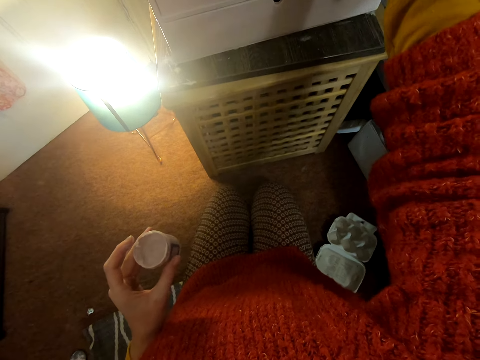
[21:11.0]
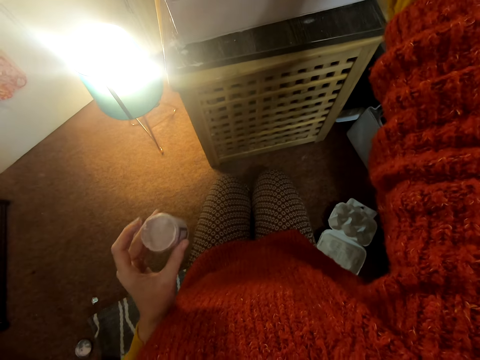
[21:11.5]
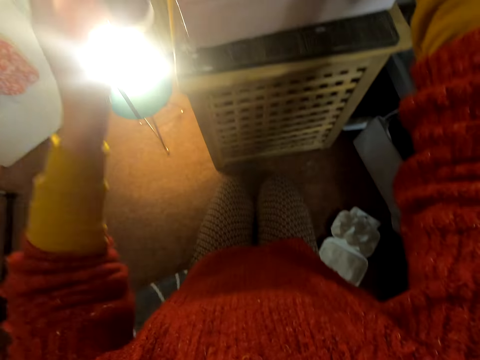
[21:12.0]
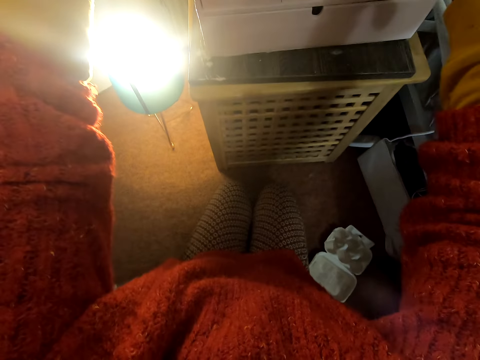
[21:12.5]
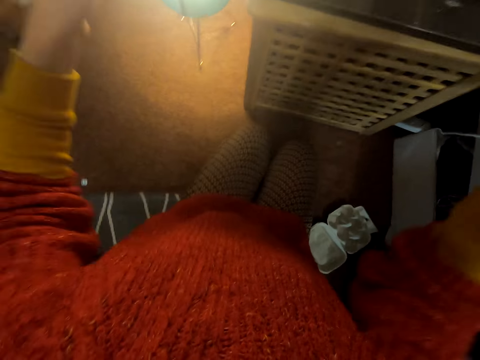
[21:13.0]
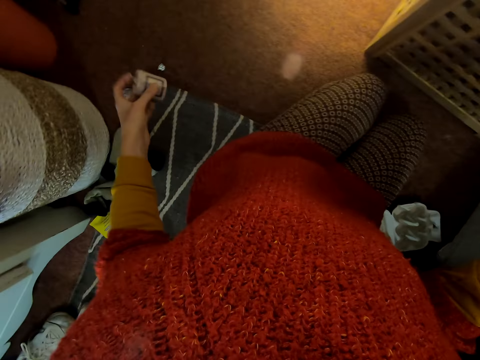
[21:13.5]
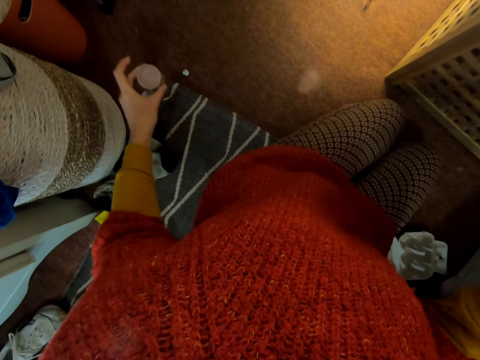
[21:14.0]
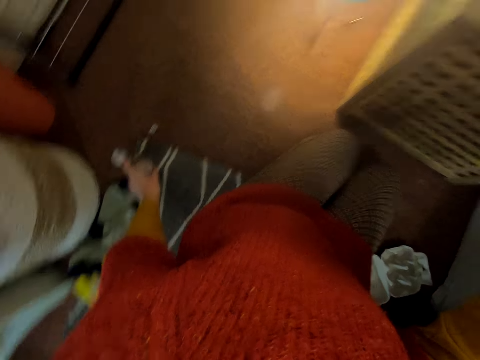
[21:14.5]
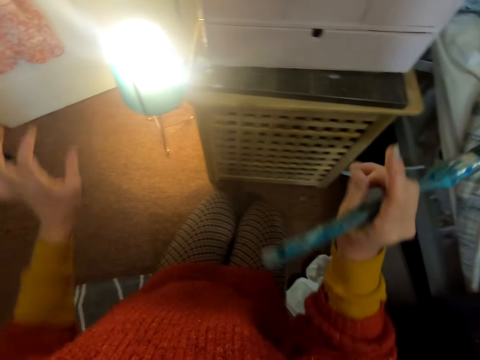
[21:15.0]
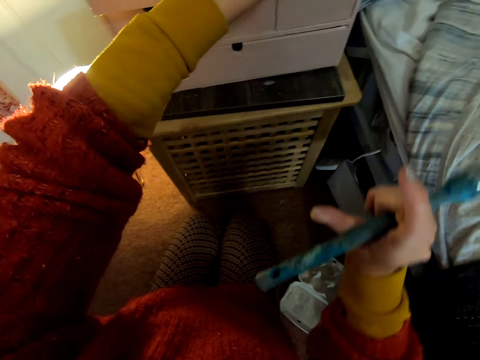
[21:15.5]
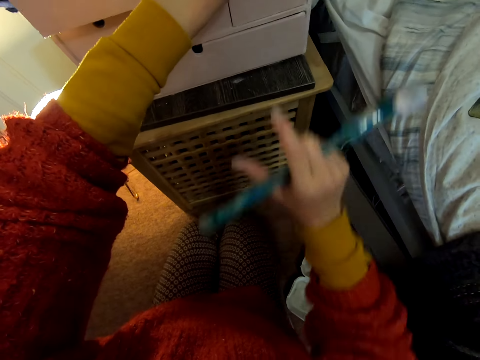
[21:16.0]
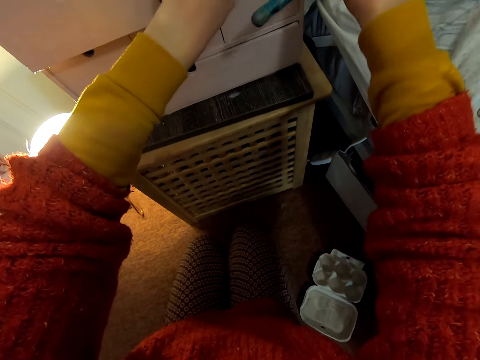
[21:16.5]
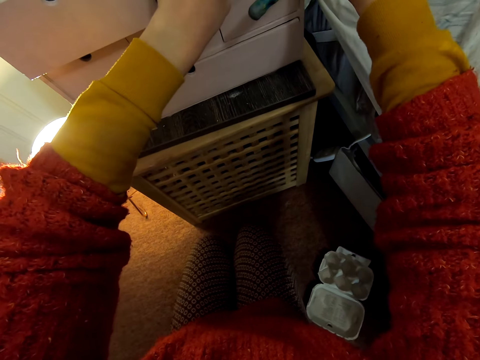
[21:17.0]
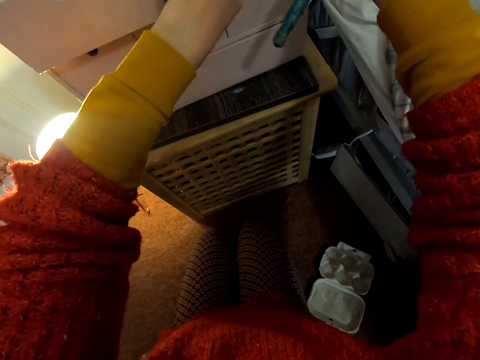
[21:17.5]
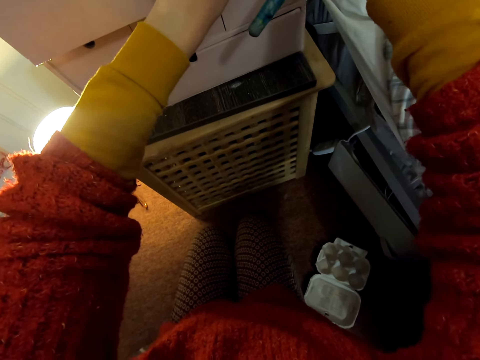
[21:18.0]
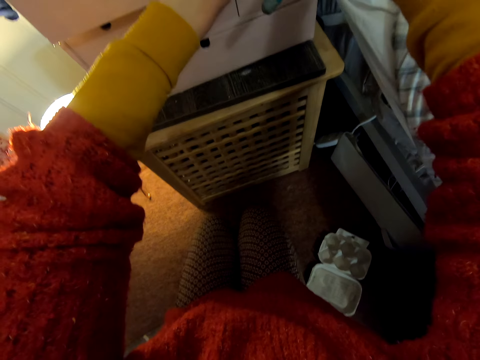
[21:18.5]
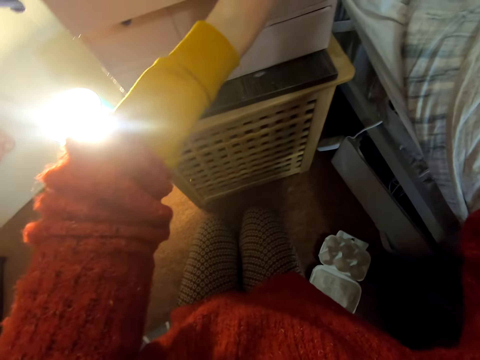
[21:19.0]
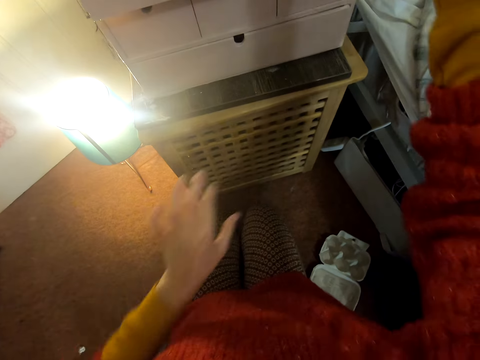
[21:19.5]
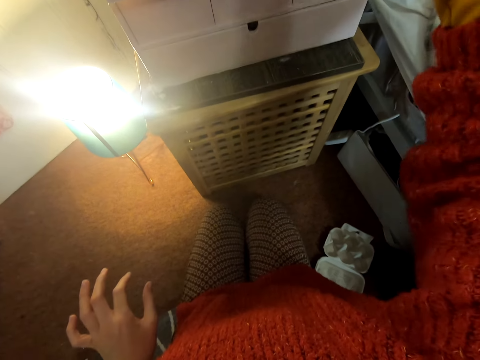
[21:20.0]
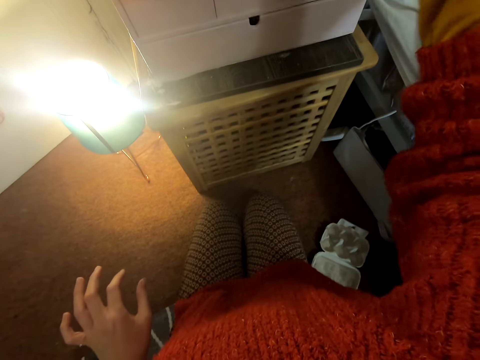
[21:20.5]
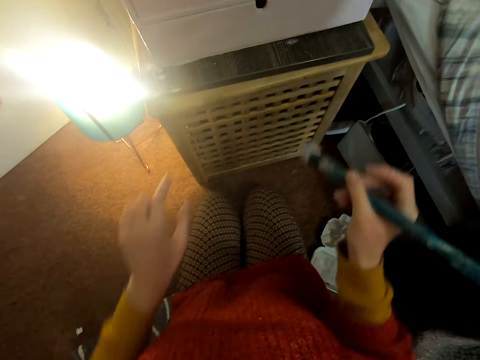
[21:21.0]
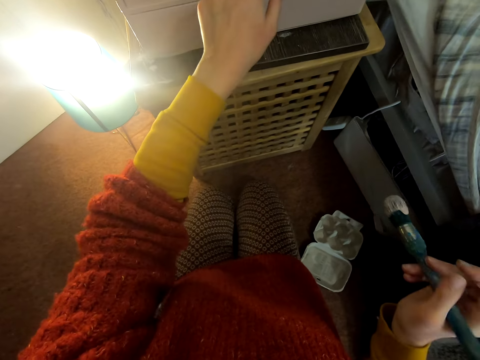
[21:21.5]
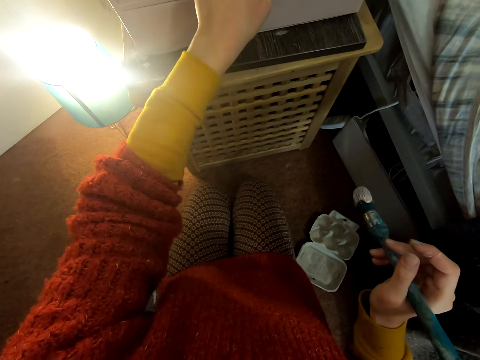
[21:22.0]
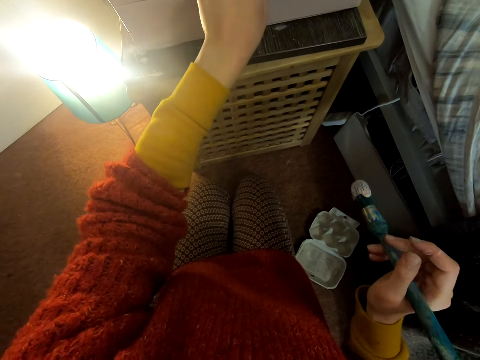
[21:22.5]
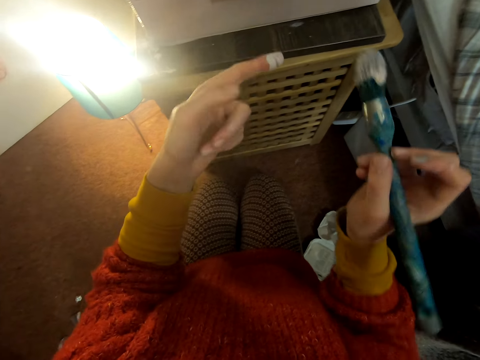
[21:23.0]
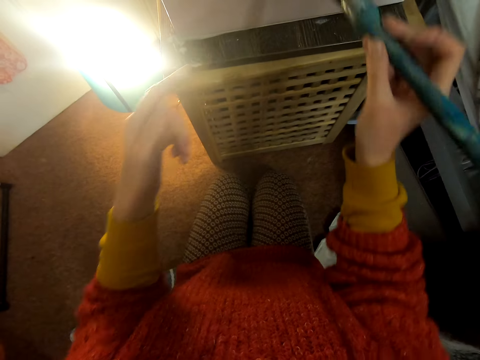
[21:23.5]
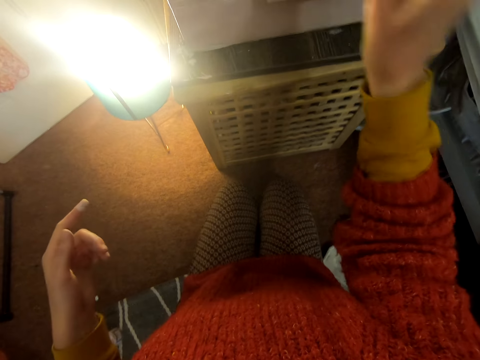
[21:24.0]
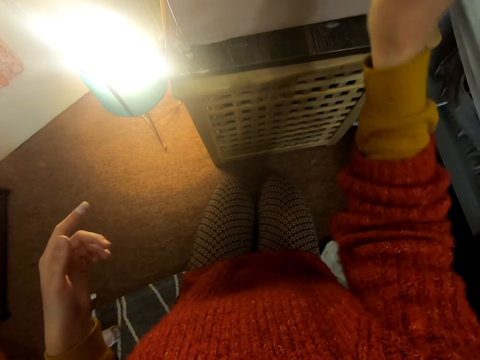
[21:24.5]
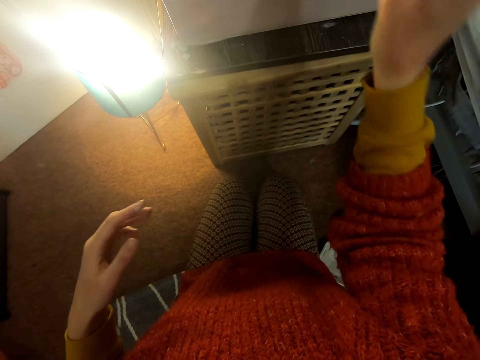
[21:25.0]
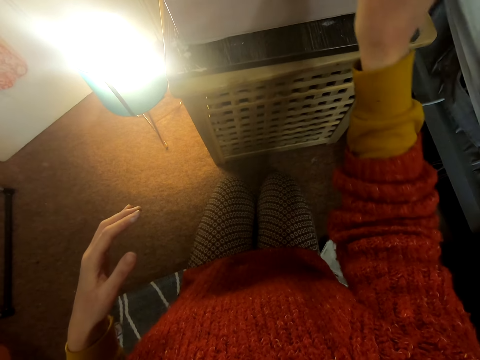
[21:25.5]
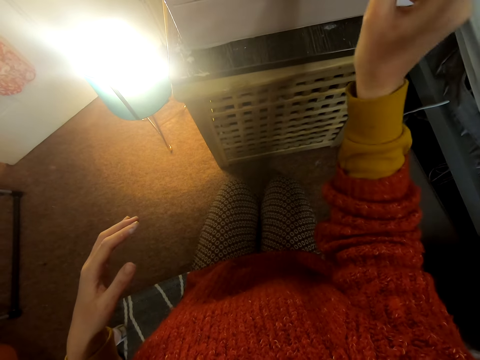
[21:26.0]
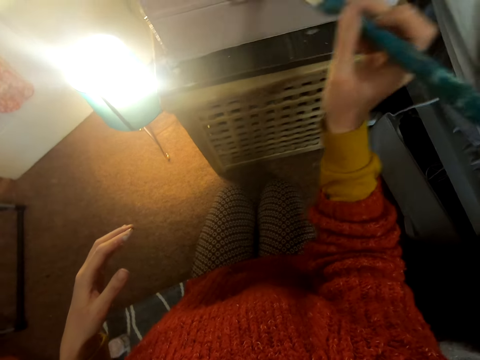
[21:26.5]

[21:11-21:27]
The camera wearer lifts the tin of paint. They move the left hand. They place the tin on the floor. They lift both hands and touch the chest of drawers. They lift the right hand and touch the chest of drawers. They move both hands and paint the chest of drawers. They move both hands and touch the chest of drawers. They lift the brush and paint the chest of drawers.

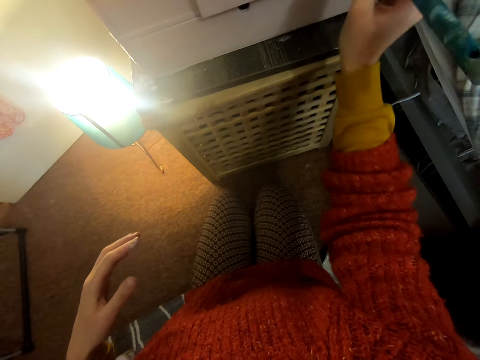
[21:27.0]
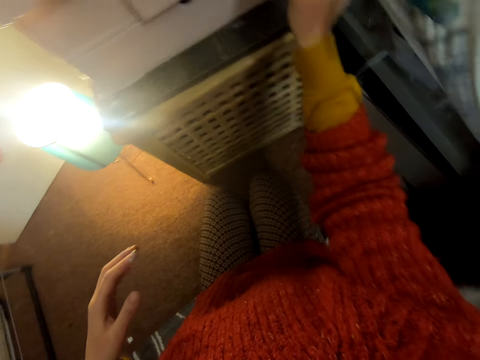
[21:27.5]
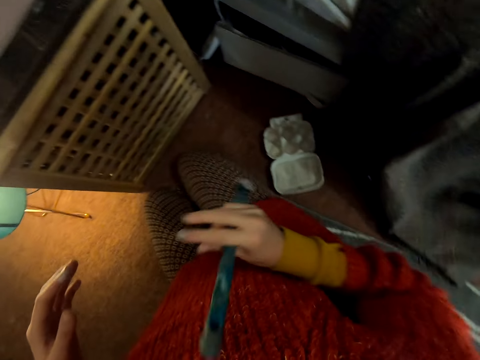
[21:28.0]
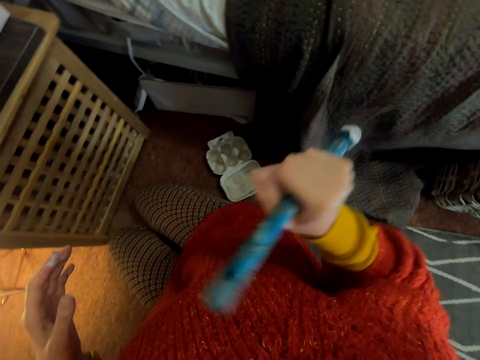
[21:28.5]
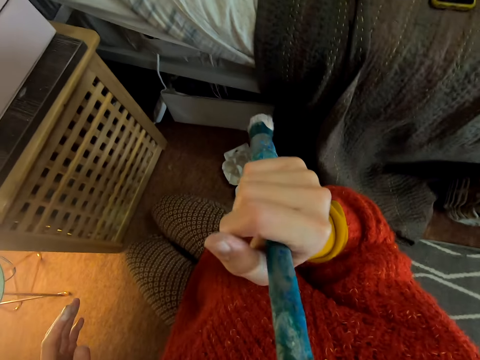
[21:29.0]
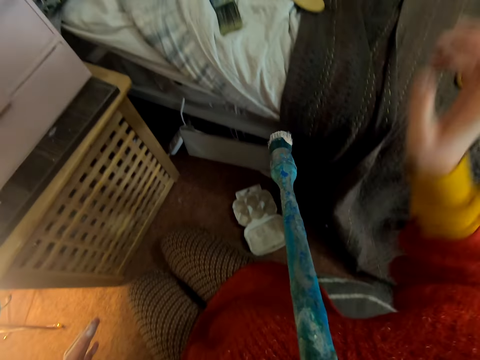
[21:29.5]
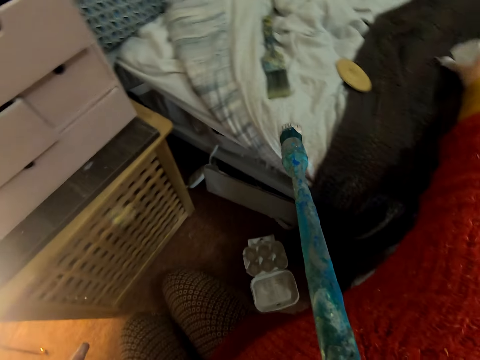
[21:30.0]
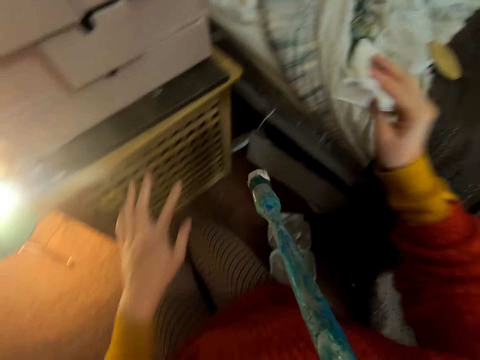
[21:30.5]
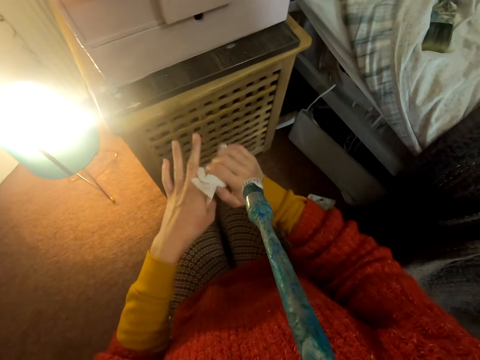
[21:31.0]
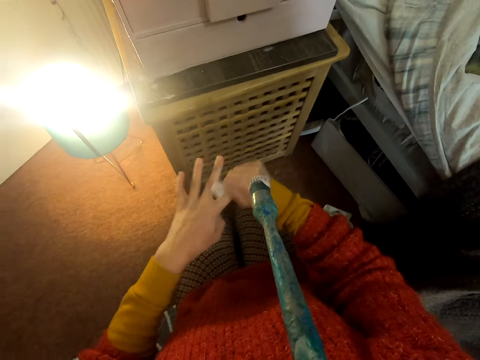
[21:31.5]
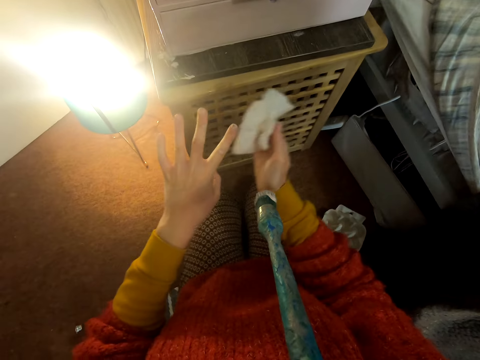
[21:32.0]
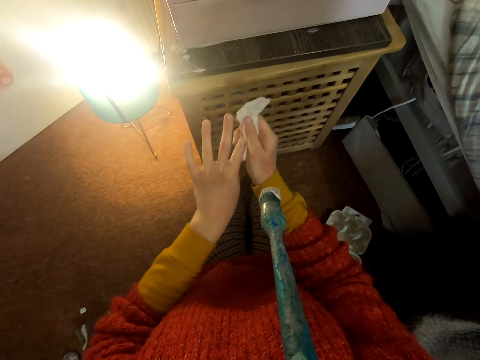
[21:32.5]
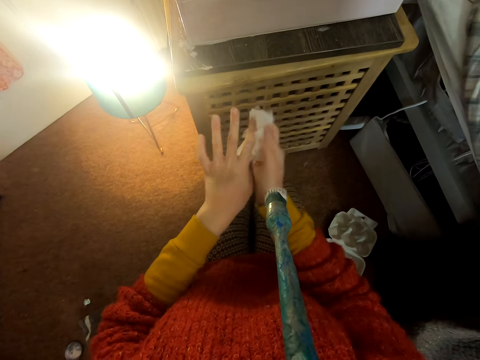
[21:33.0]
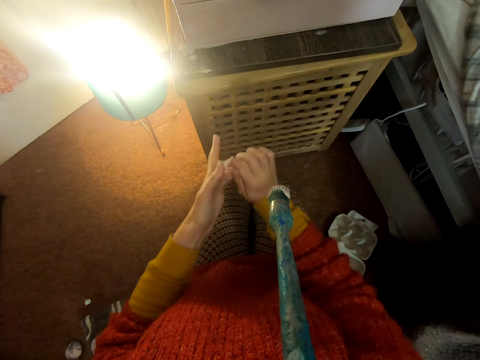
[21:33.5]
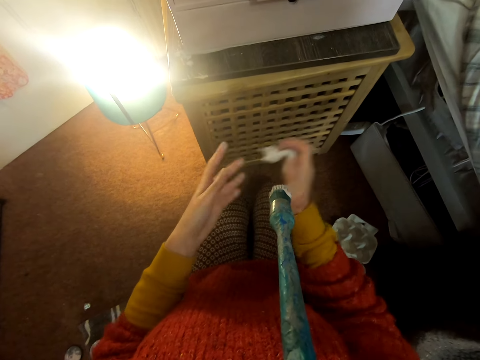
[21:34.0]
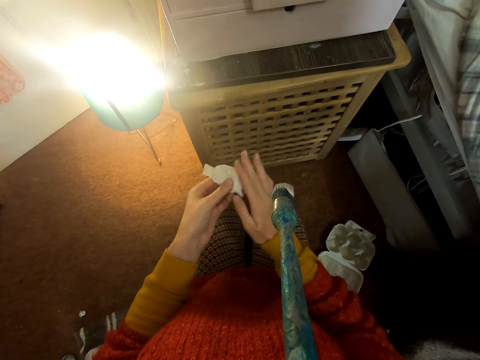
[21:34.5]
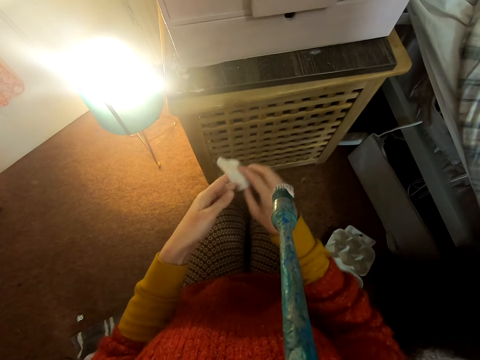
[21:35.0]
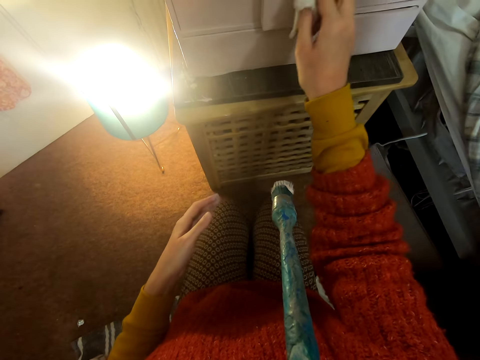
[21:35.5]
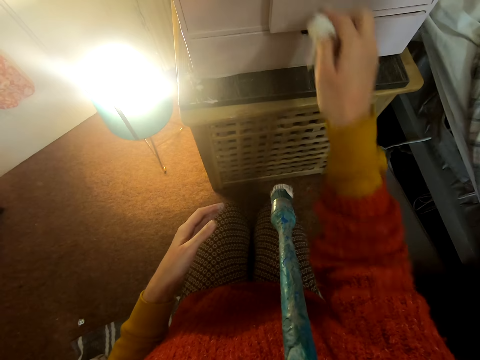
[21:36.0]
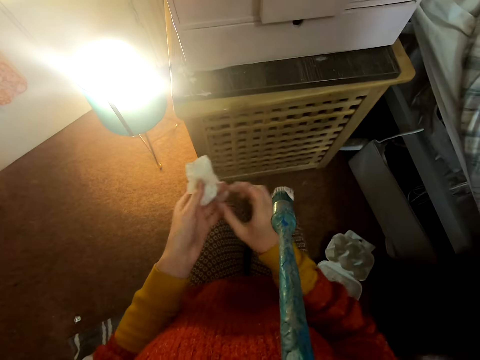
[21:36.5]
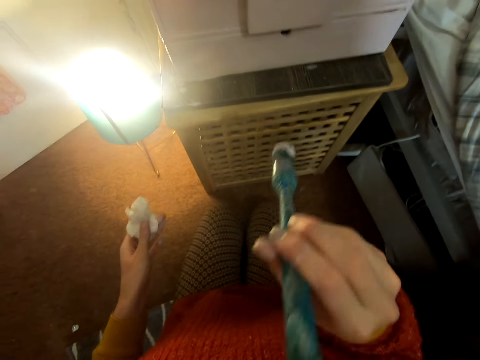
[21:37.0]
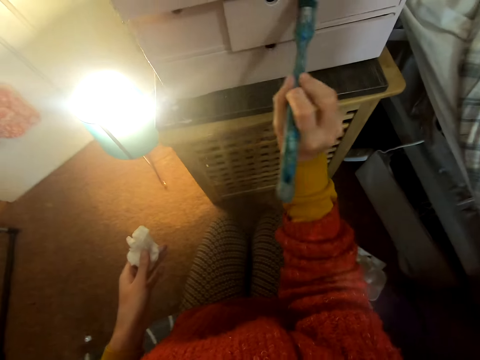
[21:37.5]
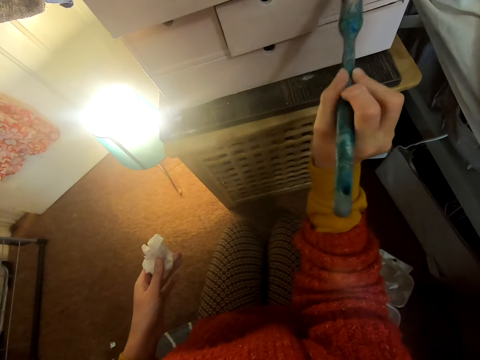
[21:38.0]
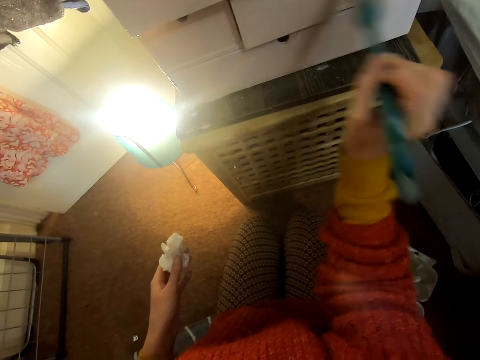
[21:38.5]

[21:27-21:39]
The camera wearer moves the right hand. They put the brush on the mouth. They move the right hand. They pick a tissue. They wipe the hand with the tissue. They lift the tissue. They wipe the paint on the chest of drawers with the tissue. They transfer the tissue to the left hand. They lift the brush. They paint the chest of drawers.
